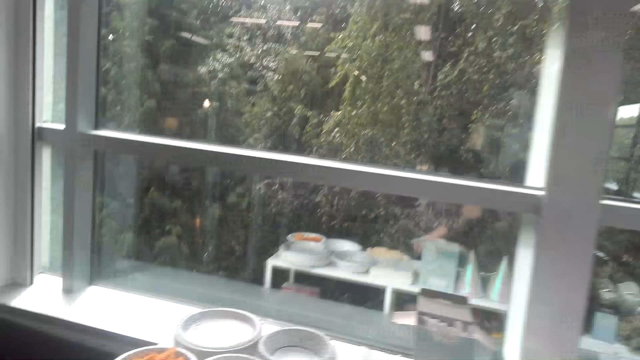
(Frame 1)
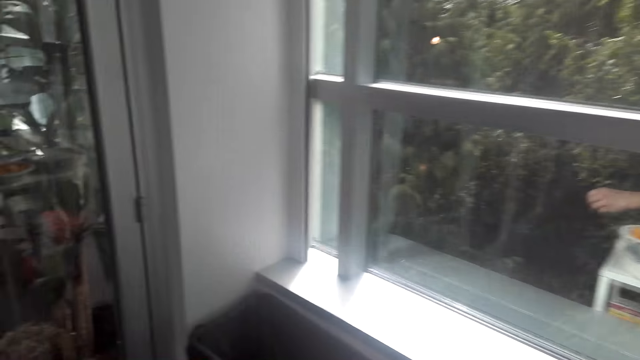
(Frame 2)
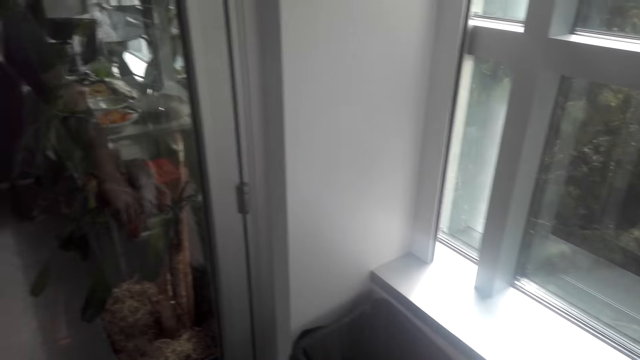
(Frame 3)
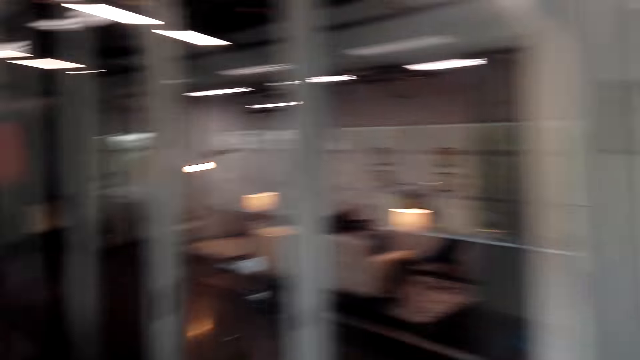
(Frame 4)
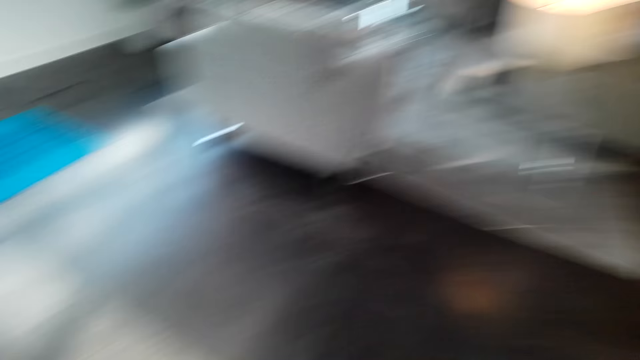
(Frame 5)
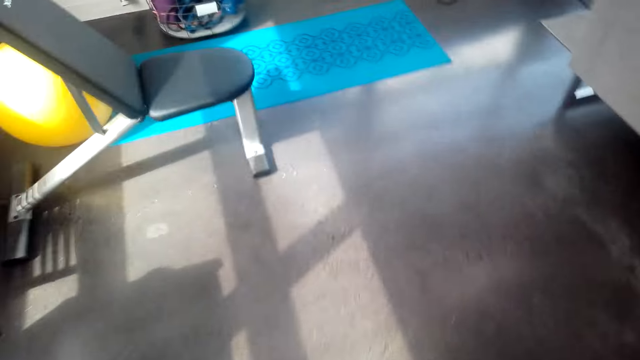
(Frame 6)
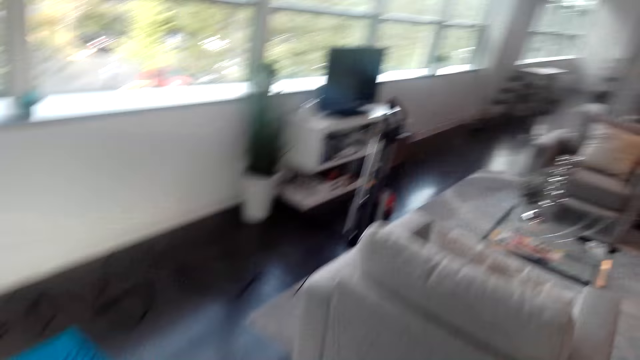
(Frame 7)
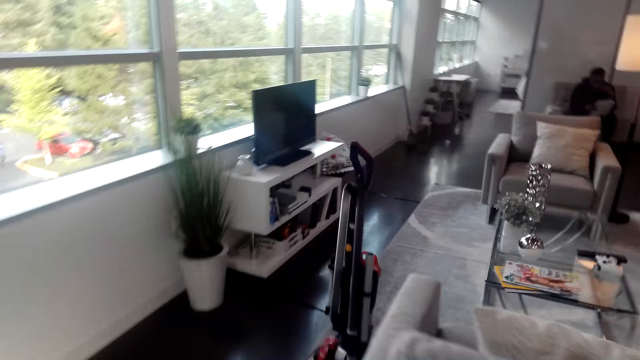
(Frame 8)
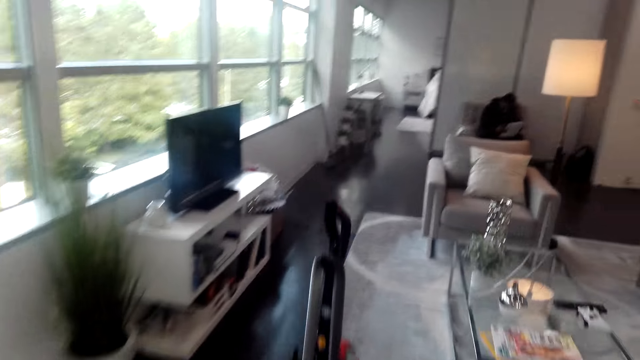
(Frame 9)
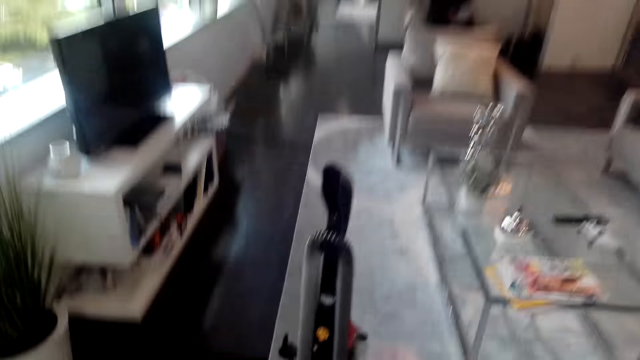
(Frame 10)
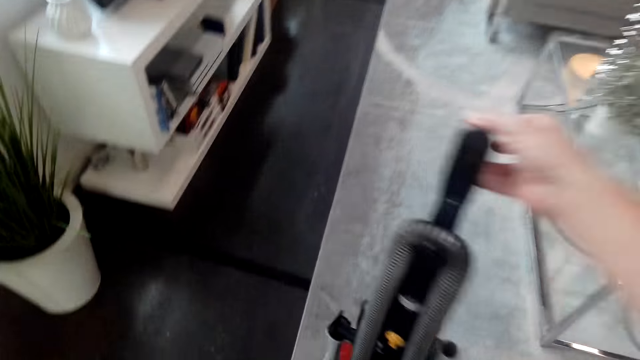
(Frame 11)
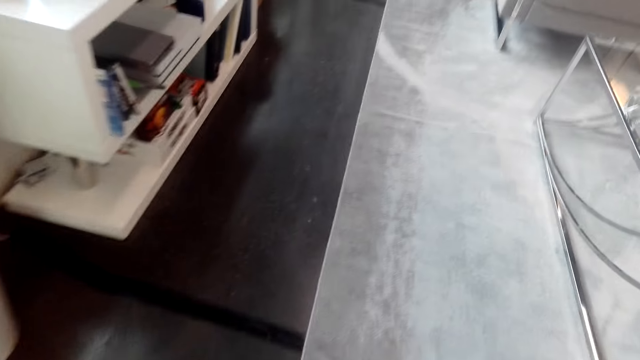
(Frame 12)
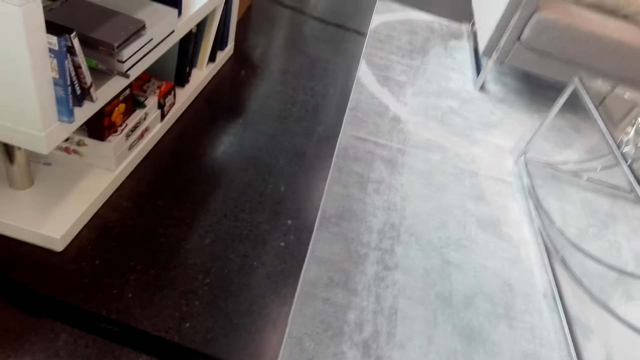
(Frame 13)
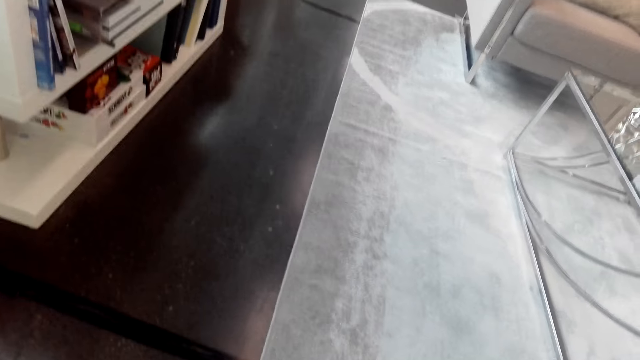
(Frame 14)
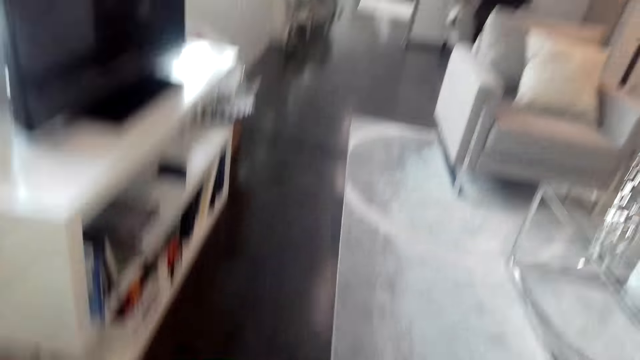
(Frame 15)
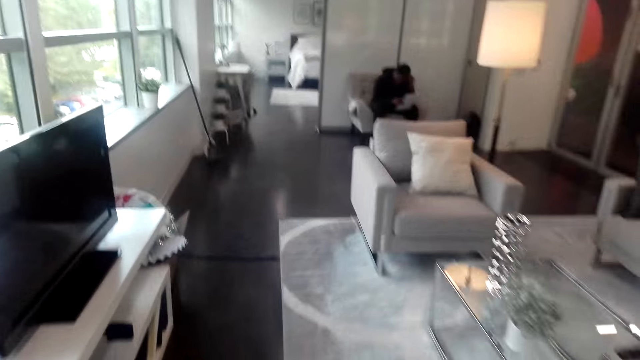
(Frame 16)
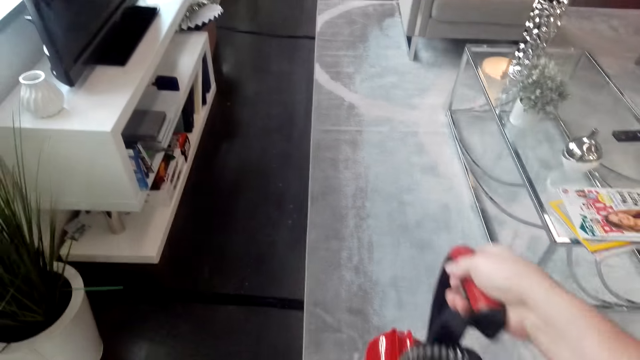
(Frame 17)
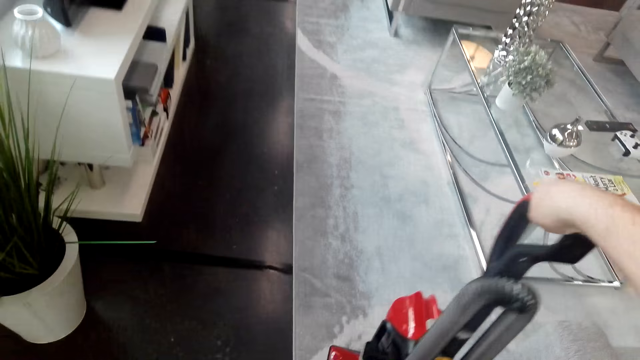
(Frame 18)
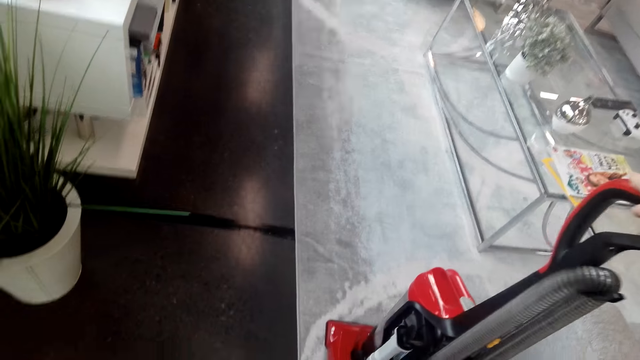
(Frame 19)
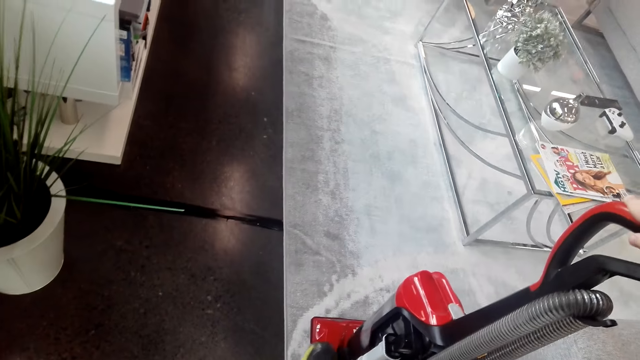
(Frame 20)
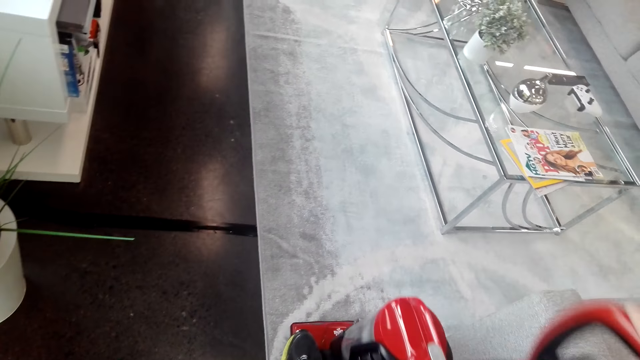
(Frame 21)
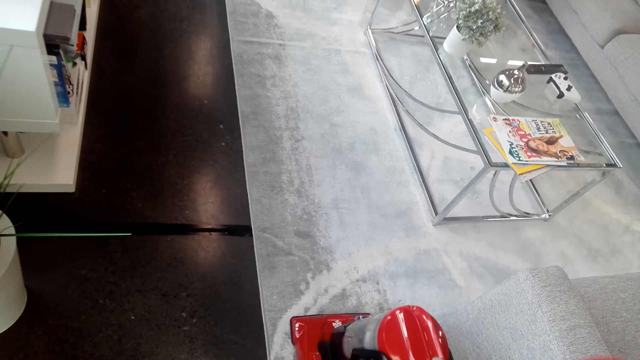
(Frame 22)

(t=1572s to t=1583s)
The camera wearer does something. They walk around the house. They pick up the mop machine. They hold the vacuum cleaner.

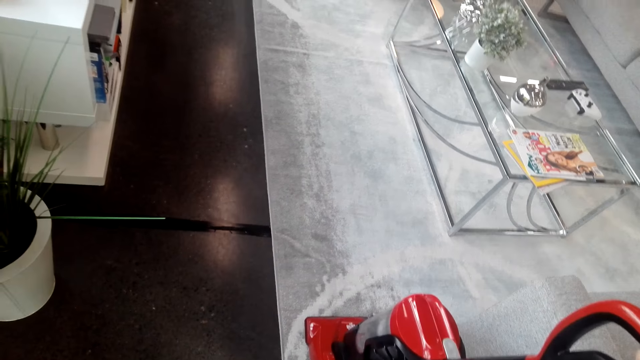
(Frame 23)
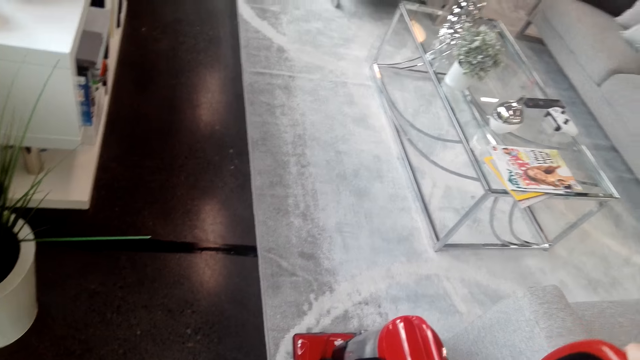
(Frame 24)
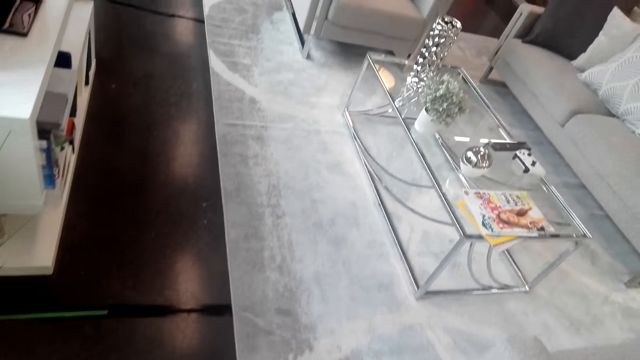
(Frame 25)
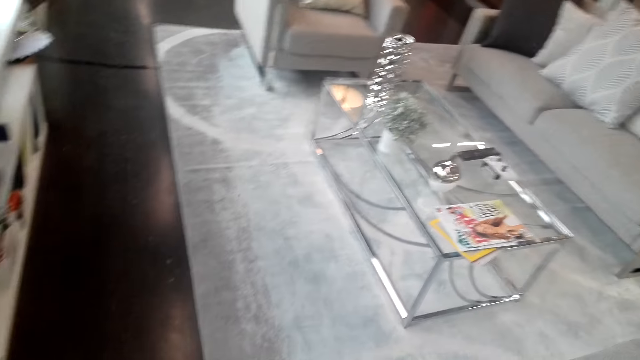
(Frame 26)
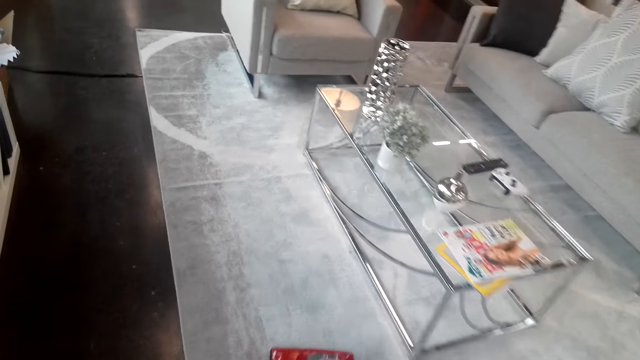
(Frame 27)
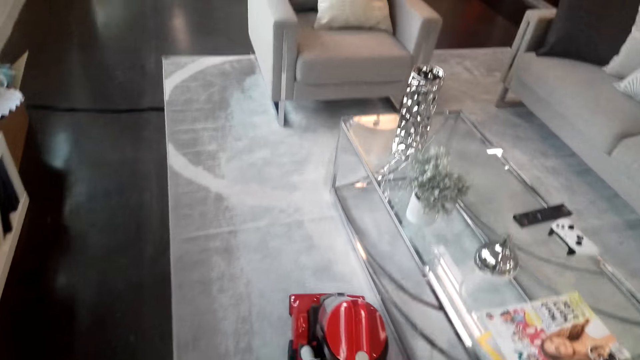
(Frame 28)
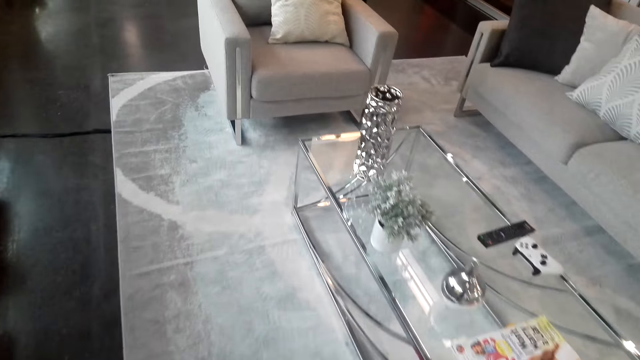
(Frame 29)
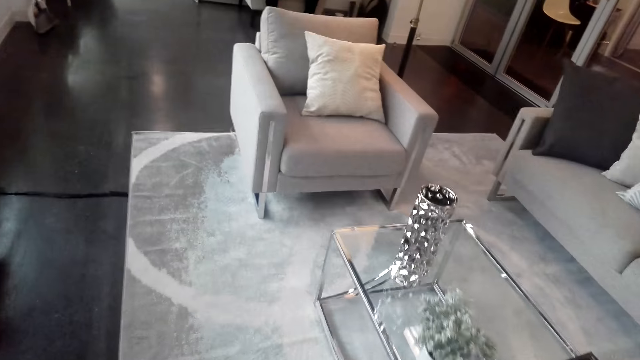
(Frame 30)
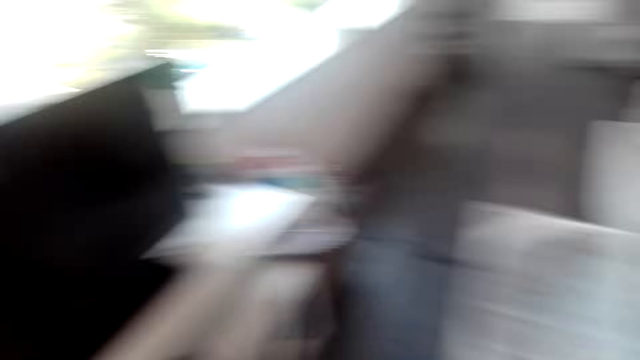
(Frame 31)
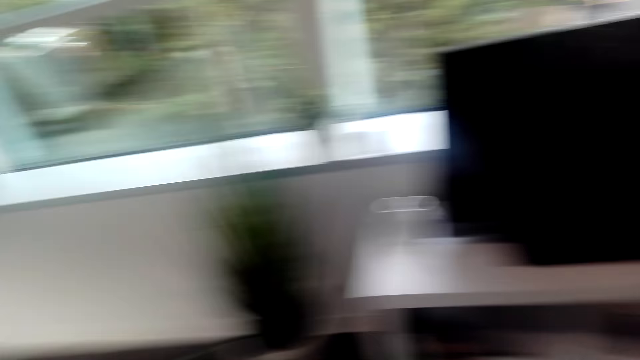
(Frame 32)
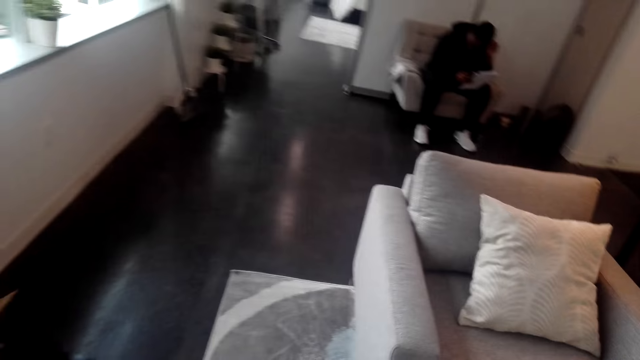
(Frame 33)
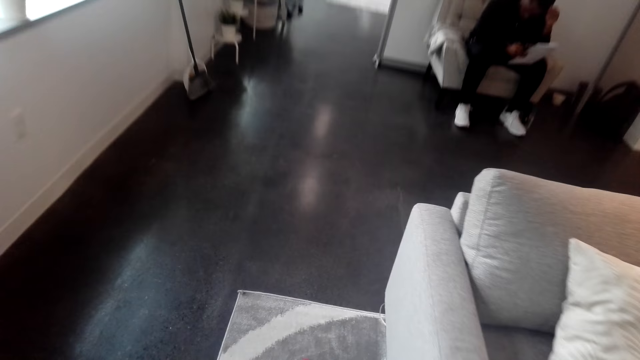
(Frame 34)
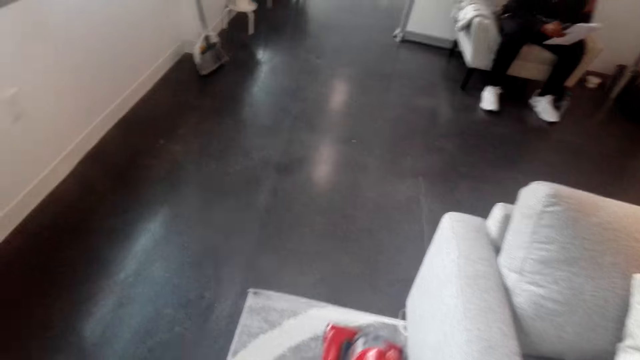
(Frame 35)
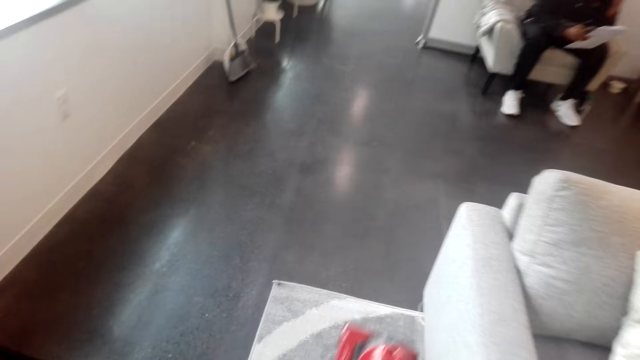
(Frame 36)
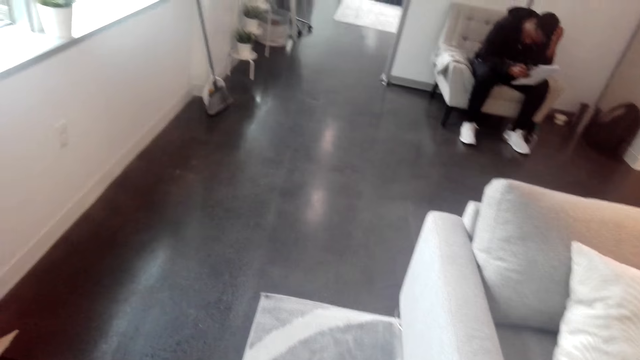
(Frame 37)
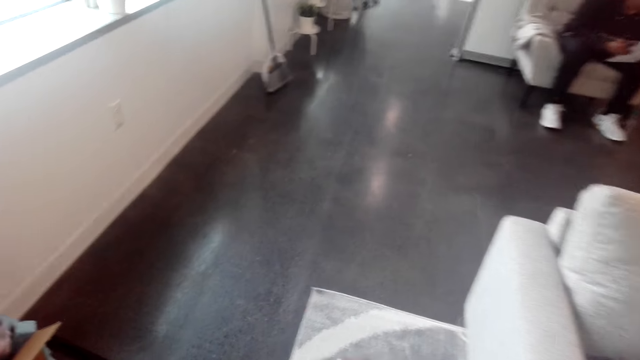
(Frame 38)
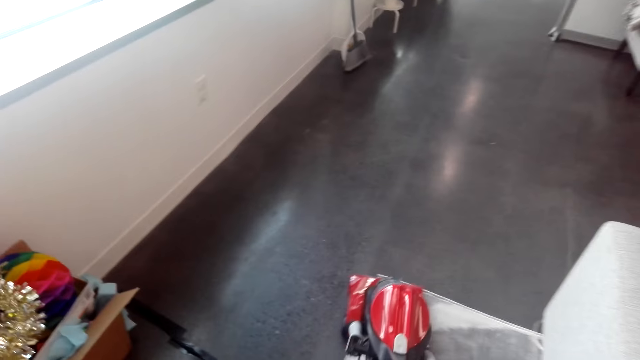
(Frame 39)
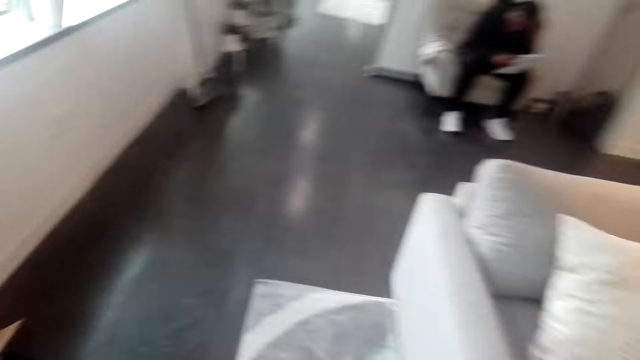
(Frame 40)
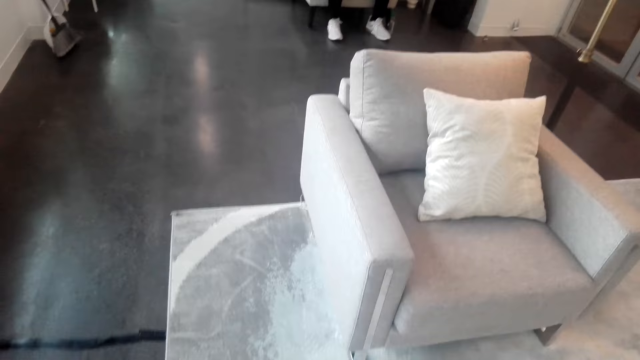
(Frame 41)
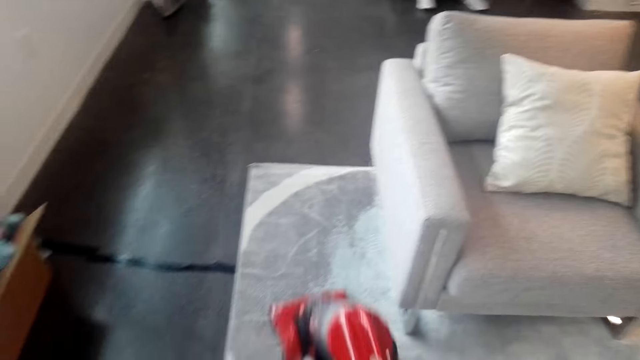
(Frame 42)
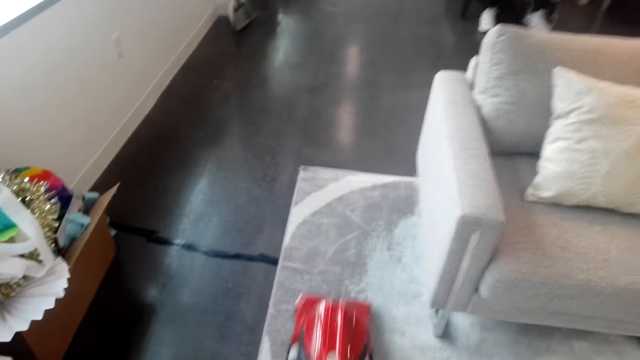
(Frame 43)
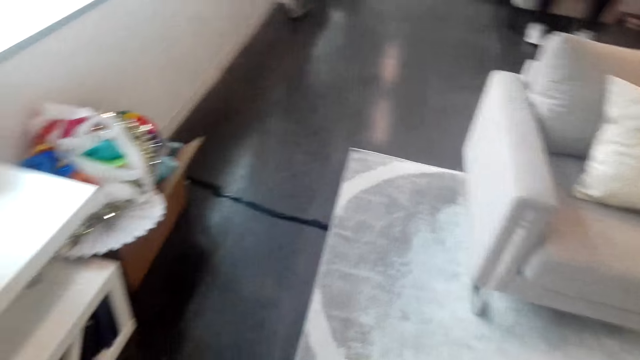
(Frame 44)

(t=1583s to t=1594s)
The camera wearer turns on the vacuum cleaner. They vacuum clean the carpet. They mop the floor. A man sits down in the house.
